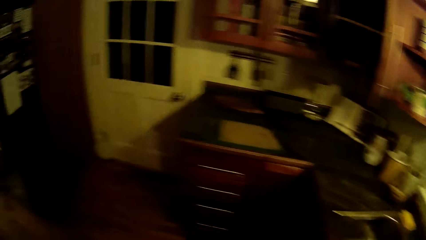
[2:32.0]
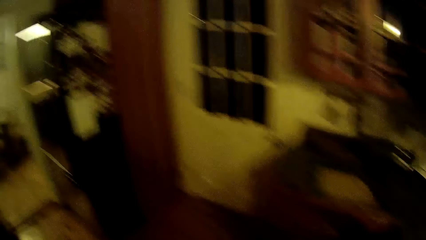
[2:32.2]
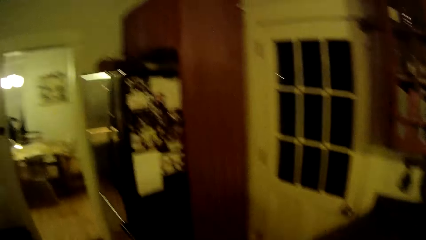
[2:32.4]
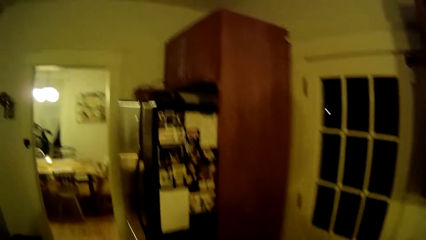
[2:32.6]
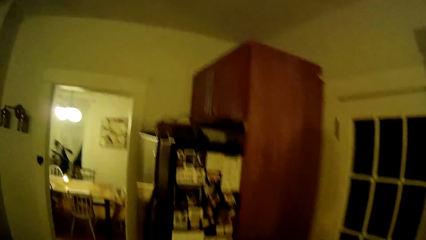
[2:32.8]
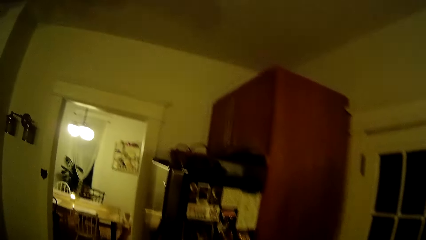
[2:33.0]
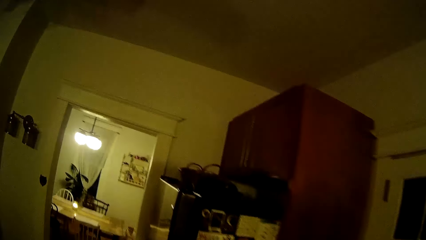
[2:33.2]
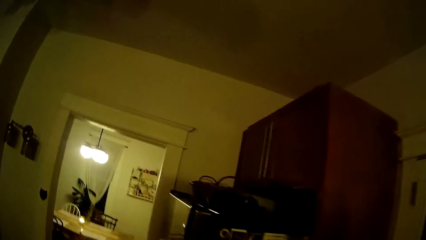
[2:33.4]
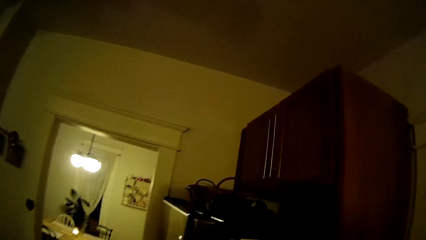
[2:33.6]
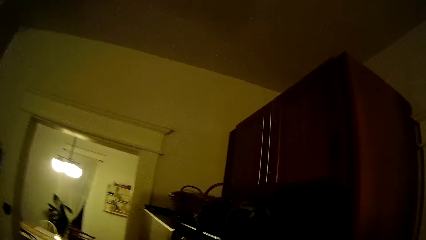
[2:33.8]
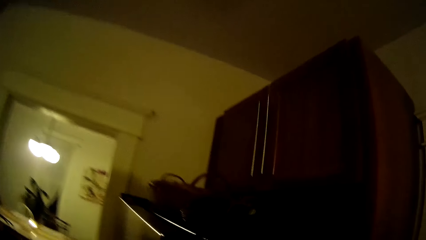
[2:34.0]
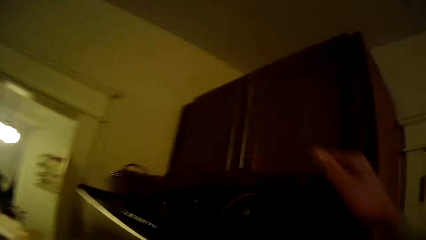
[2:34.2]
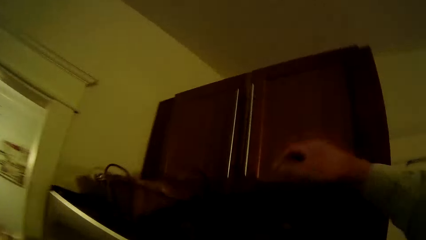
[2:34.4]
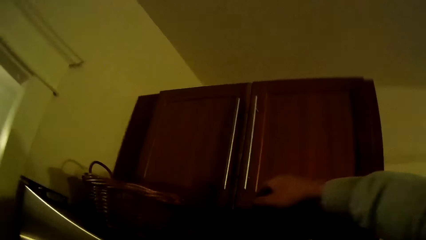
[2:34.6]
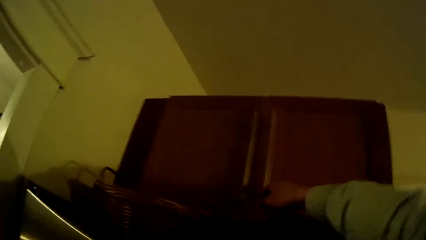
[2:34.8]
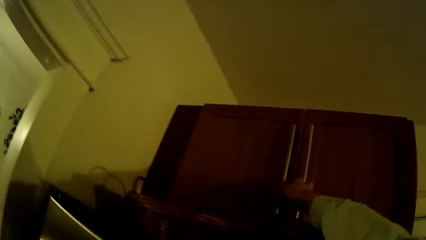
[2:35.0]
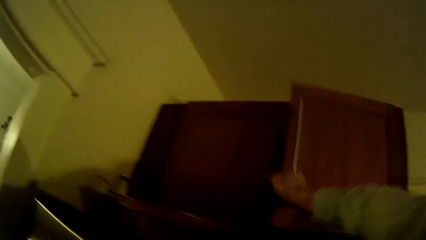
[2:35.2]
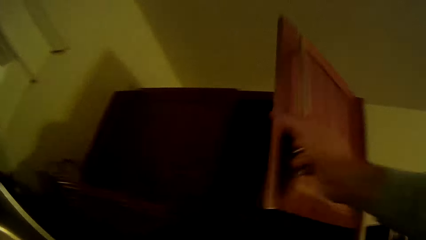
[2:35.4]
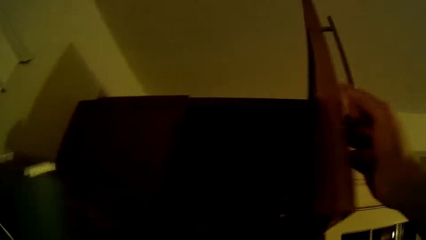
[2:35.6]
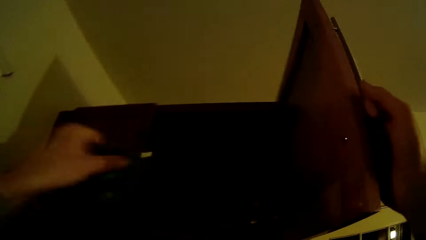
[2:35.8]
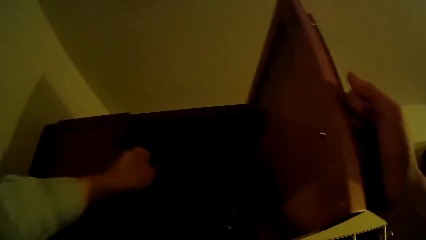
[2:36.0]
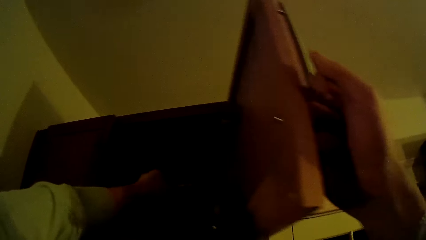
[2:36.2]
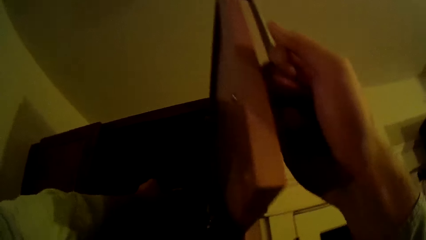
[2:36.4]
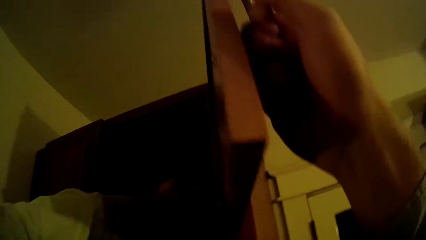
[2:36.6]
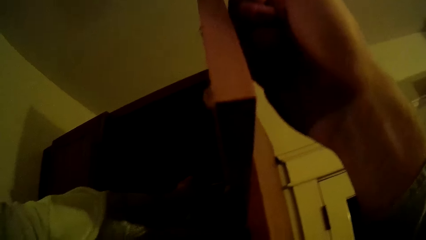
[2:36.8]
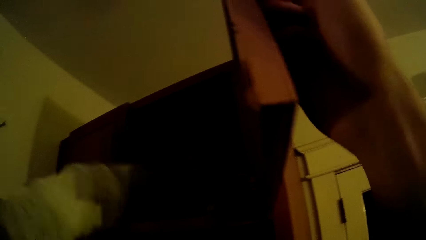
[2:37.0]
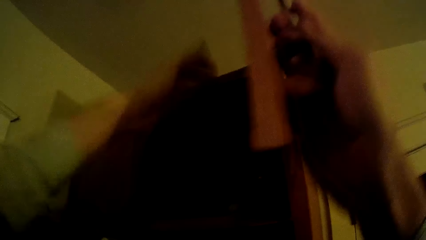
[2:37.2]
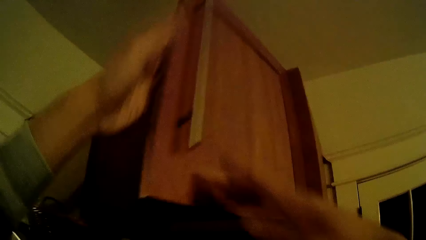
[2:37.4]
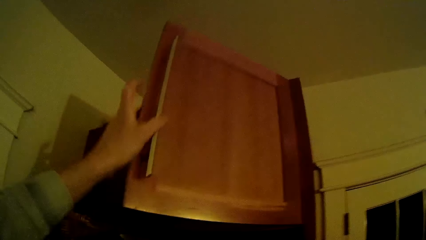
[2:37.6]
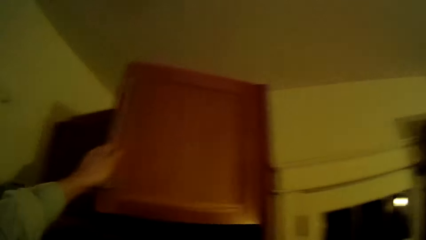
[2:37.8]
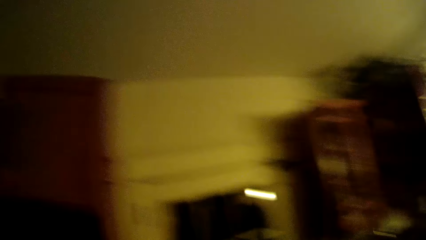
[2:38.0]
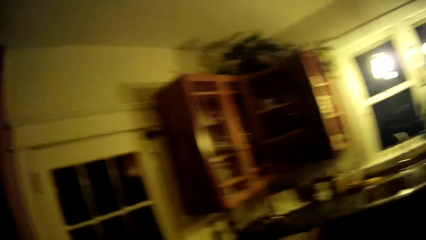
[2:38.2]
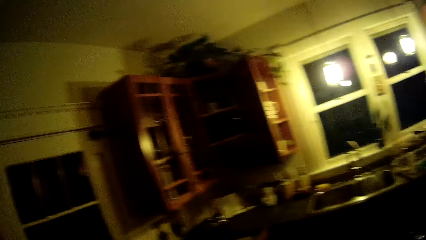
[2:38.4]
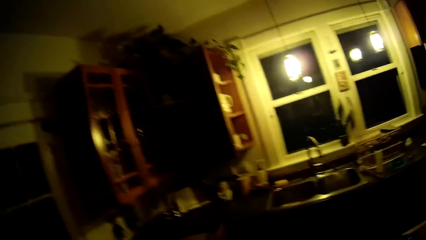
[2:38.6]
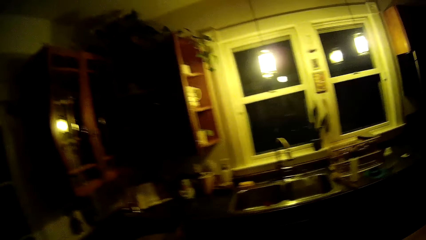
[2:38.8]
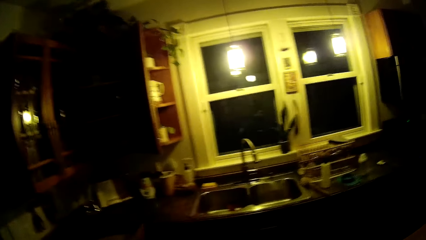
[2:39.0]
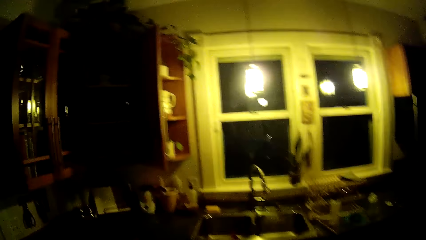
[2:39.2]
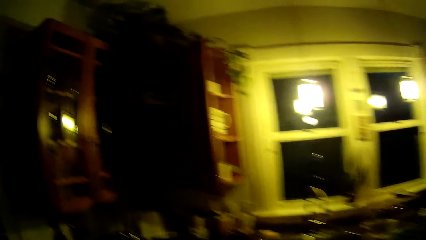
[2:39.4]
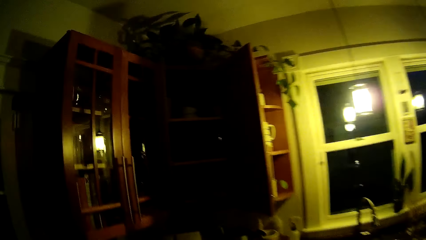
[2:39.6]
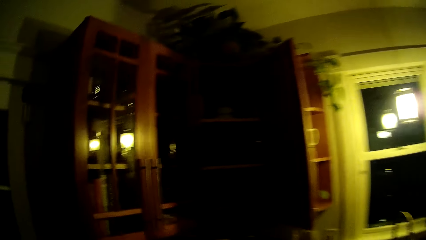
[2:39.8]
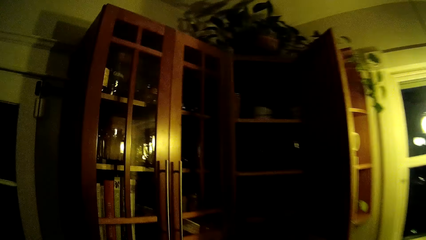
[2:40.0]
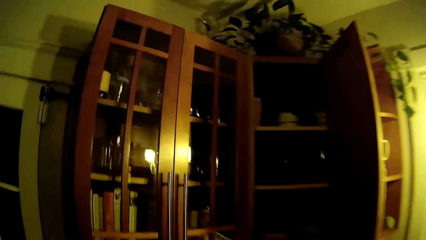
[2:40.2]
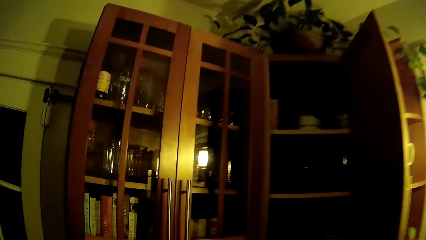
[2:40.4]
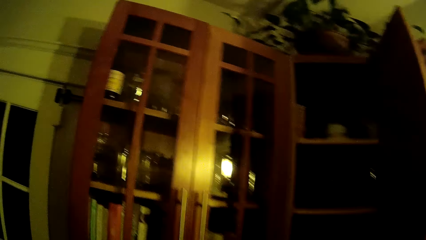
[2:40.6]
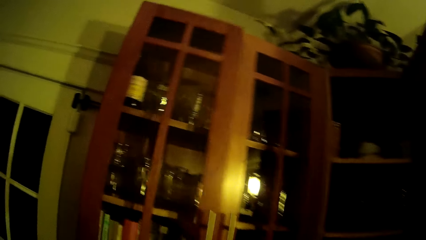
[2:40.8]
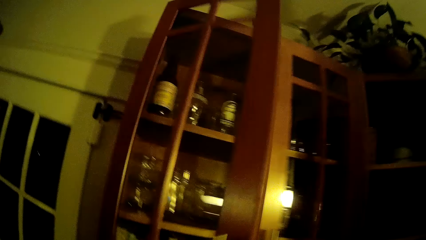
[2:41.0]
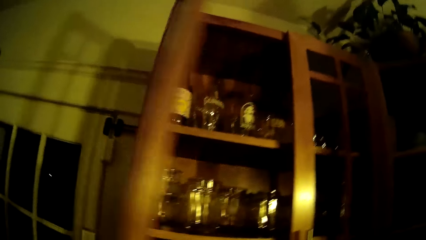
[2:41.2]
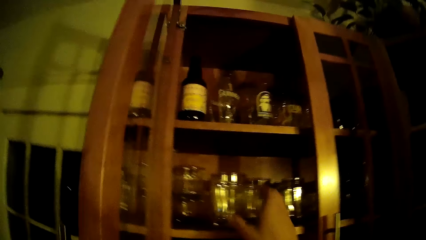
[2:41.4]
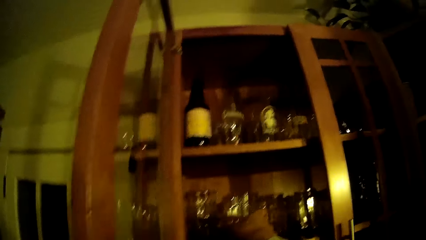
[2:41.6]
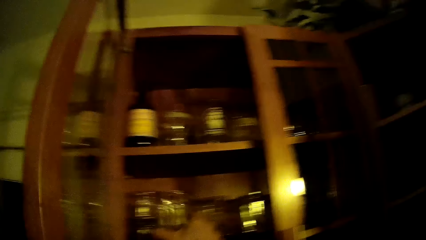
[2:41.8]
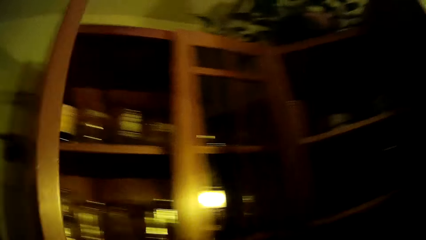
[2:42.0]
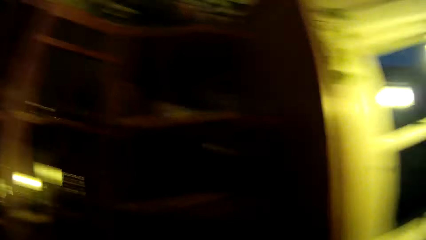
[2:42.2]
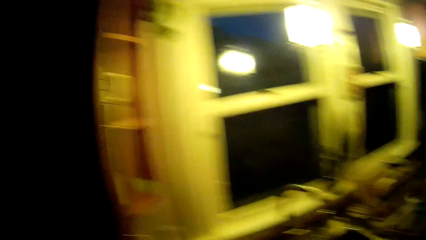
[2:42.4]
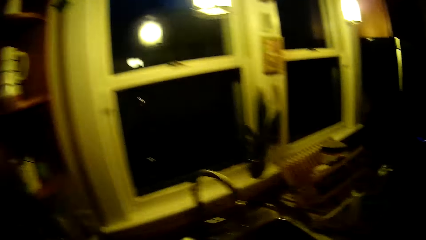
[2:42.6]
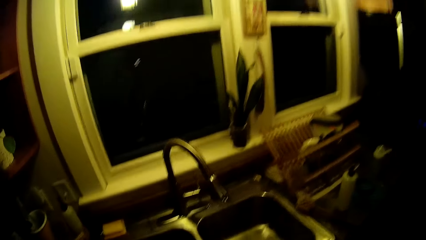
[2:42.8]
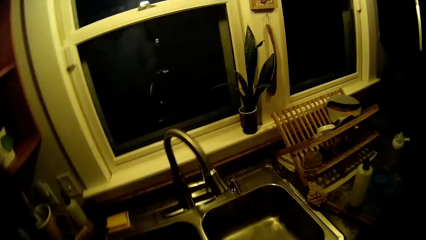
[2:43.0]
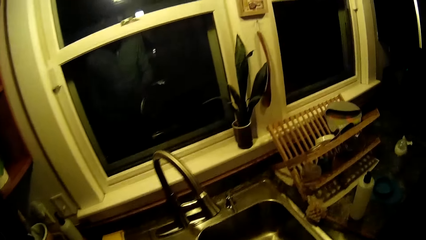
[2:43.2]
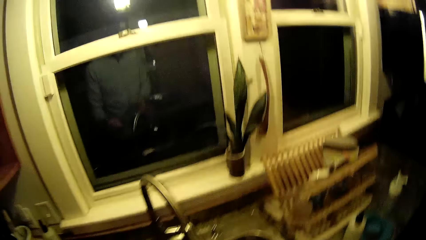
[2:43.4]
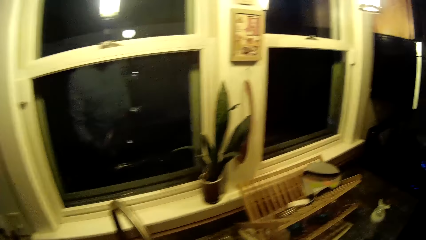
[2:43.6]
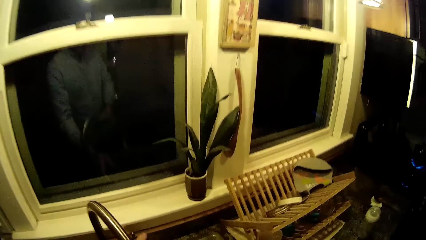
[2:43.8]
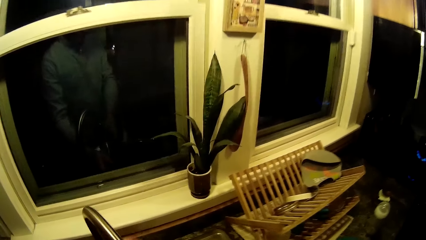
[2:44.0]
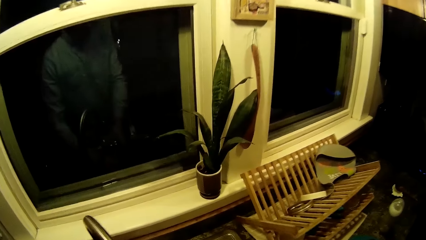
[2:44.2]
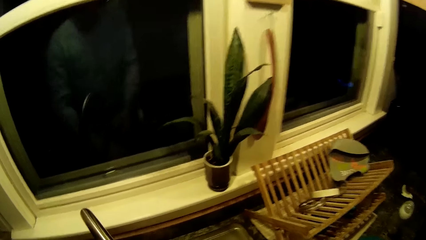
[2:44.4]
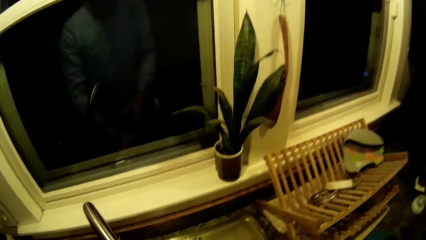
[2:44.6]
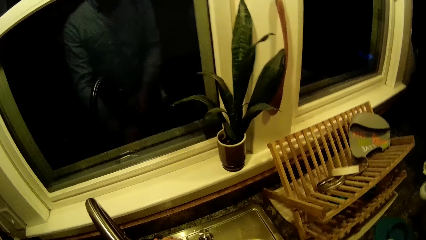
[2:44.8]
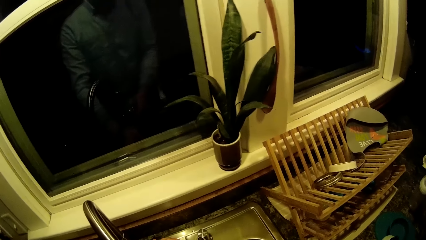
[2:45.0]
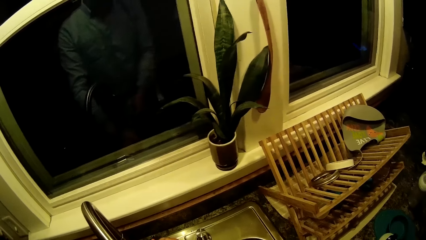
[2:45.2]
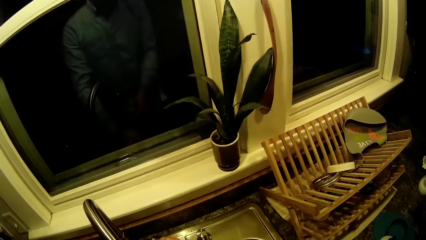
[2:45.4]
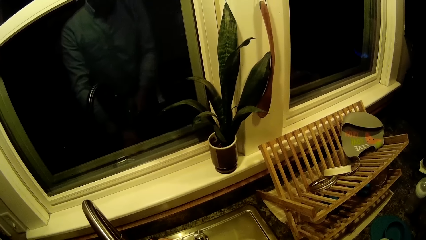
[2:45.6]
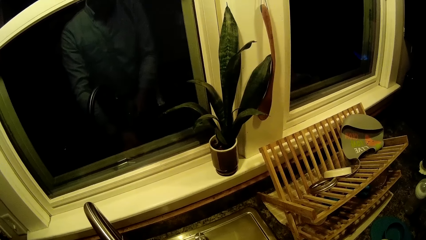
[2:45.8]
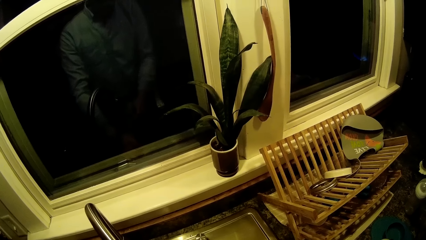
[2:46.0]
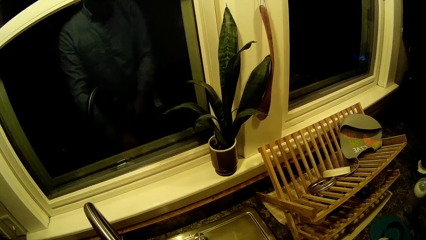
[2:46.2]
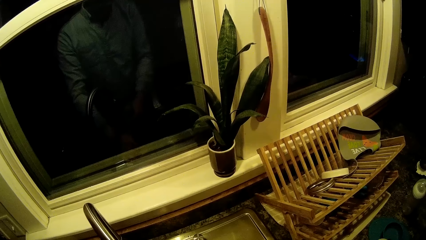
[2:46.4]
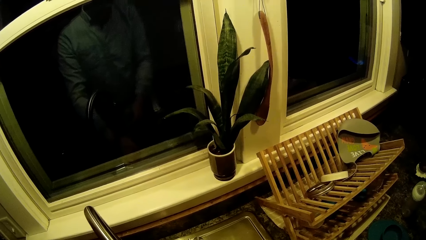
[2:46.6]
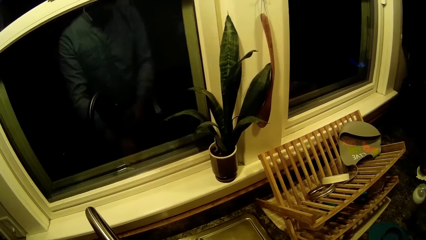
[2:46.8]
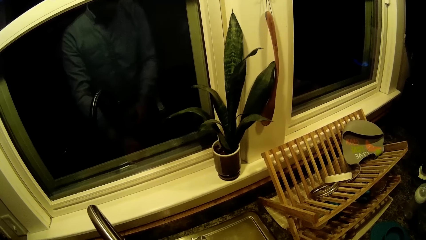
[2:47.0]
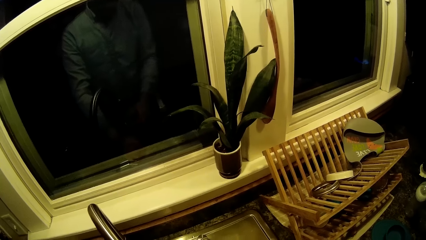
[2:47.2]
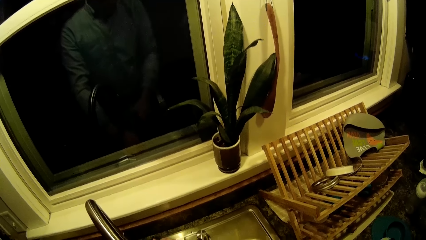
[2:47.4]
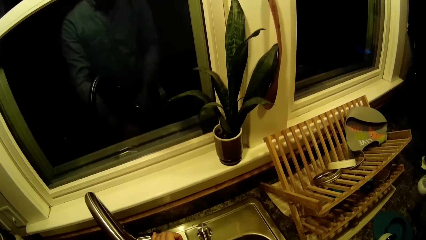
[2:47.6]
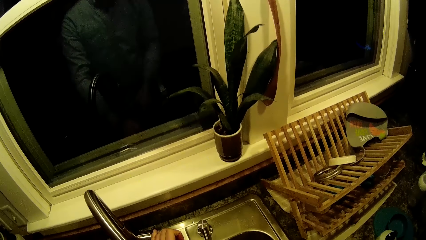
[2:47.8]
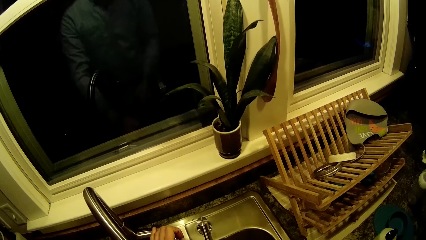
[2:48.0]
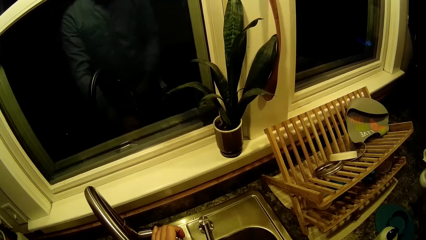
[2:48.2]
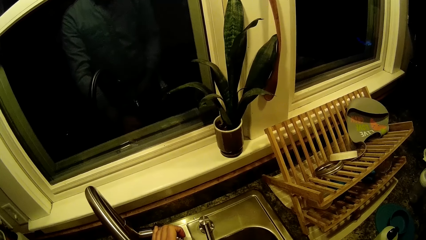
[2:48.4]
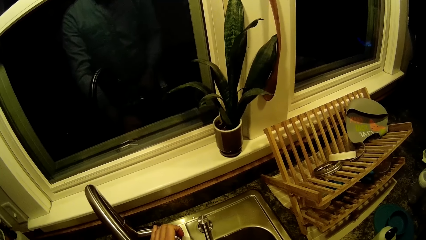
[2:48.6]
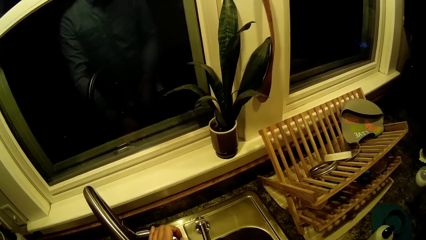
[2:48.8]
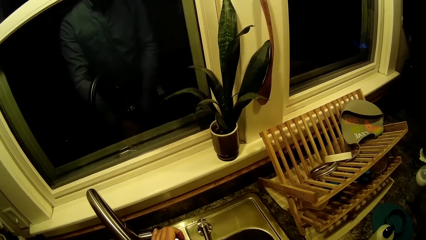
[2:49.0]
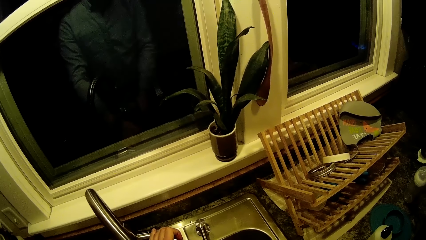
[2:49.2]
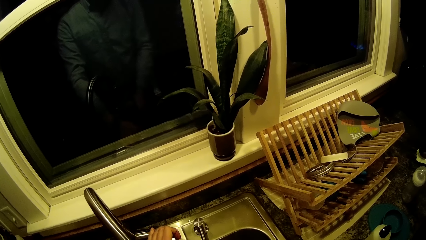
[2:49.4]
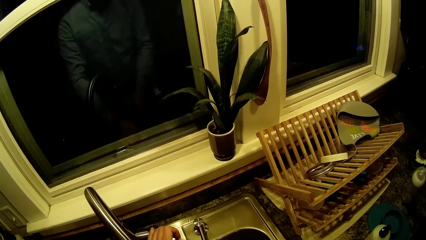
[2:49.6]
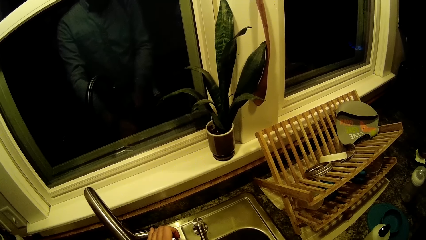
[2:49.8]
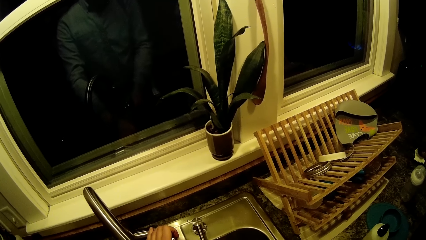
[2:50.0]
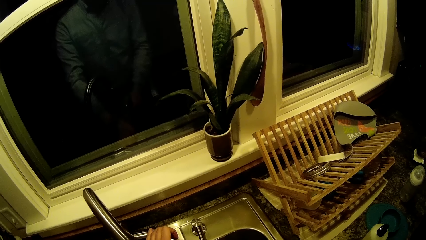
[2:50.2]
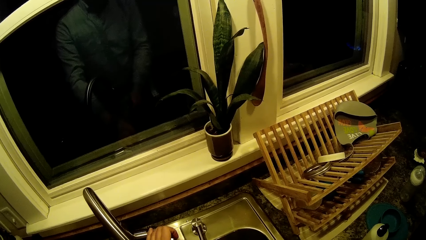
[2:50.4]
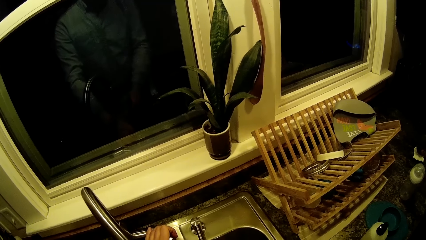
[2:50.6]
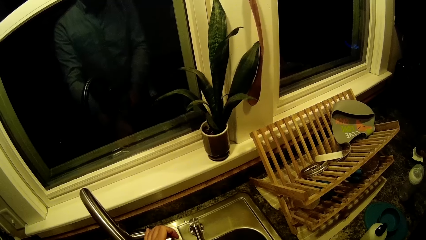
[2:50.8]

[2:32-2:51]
The camera wearer opens a cupboard. They put something in the cupboard. They close the cupboard. They walk around. They turn around. They open a cupboard. They put a glass in the cupboard. They close the cupboard. They walk around. They look around. They turn on the sink tap.
